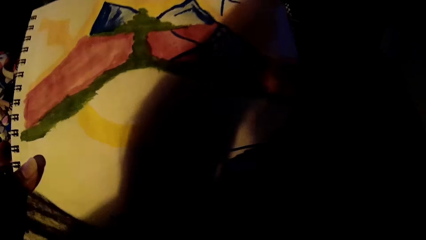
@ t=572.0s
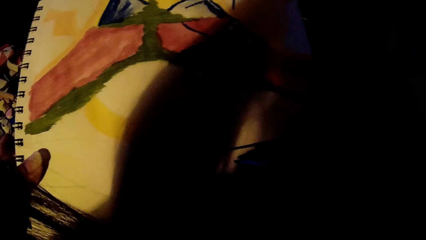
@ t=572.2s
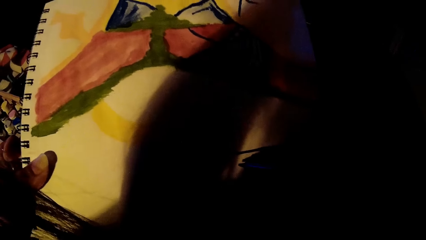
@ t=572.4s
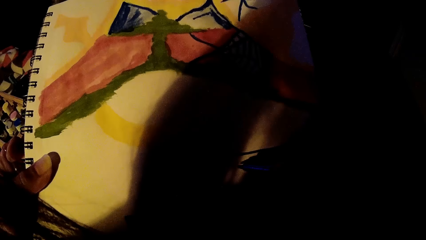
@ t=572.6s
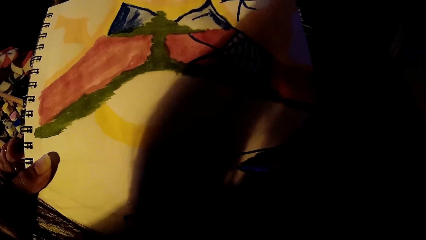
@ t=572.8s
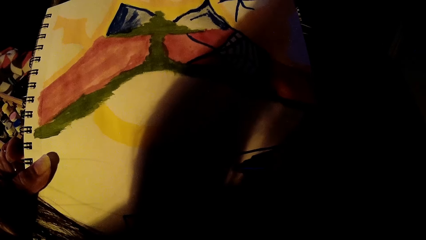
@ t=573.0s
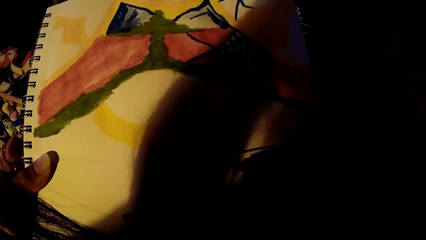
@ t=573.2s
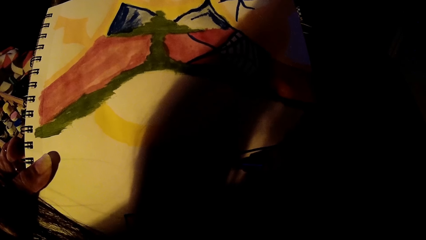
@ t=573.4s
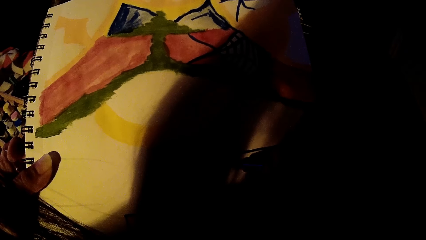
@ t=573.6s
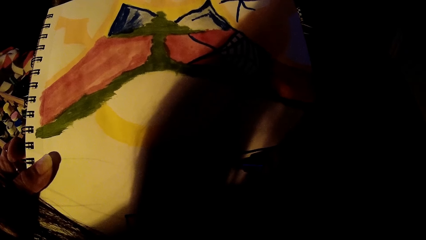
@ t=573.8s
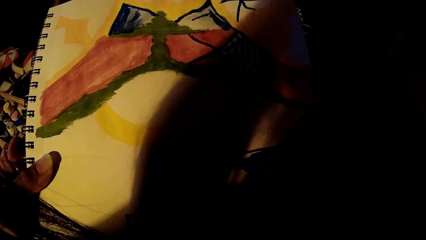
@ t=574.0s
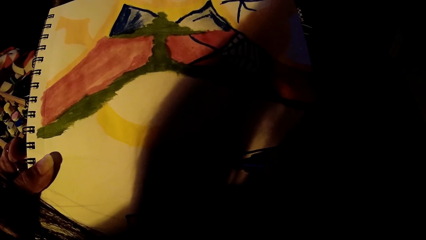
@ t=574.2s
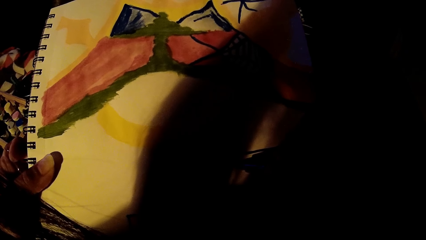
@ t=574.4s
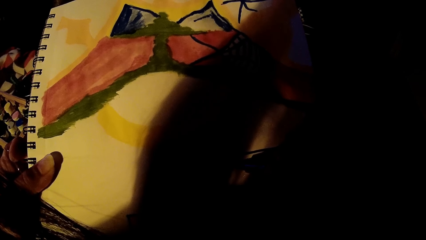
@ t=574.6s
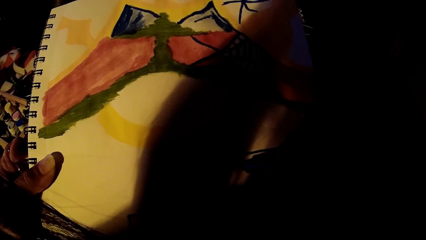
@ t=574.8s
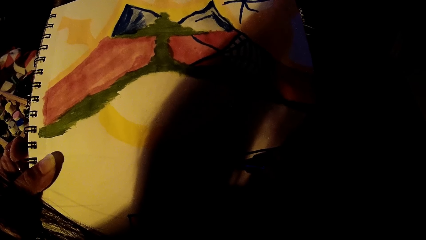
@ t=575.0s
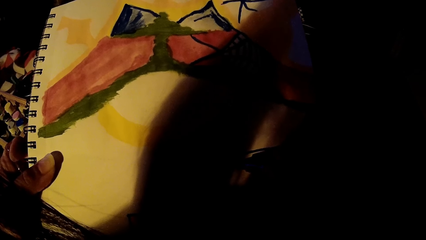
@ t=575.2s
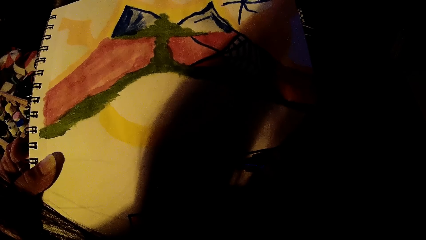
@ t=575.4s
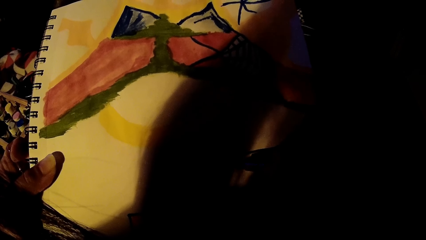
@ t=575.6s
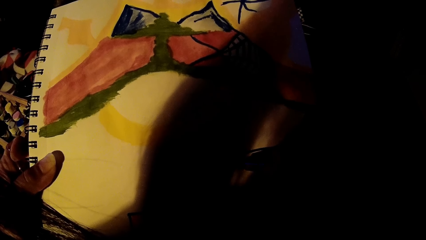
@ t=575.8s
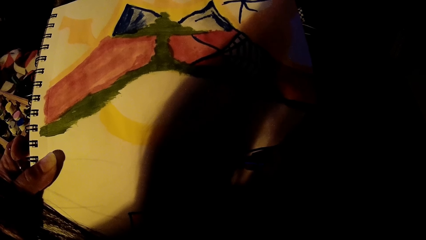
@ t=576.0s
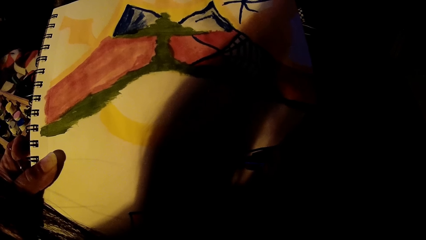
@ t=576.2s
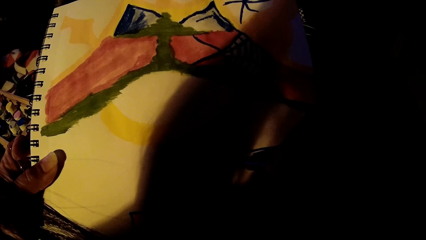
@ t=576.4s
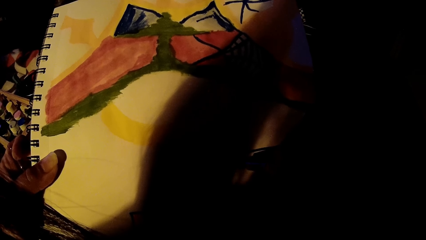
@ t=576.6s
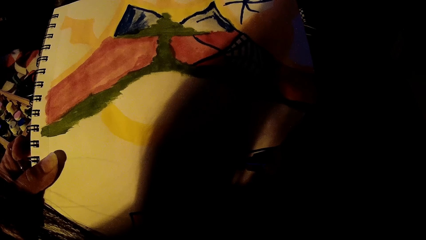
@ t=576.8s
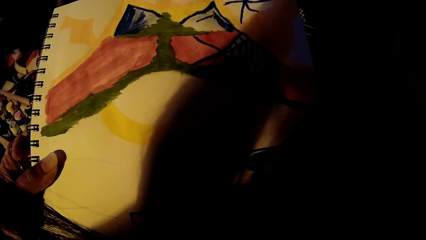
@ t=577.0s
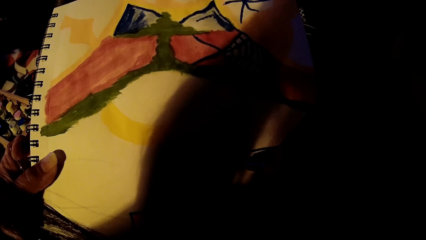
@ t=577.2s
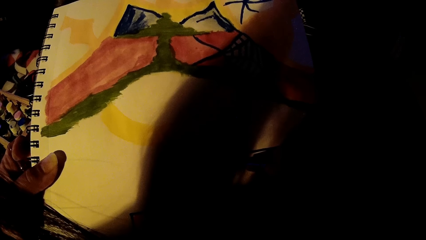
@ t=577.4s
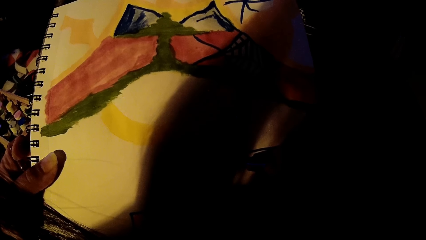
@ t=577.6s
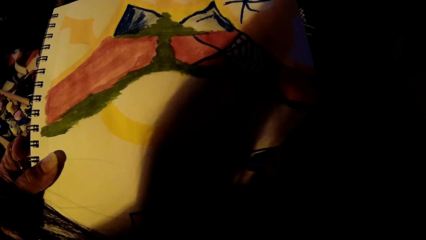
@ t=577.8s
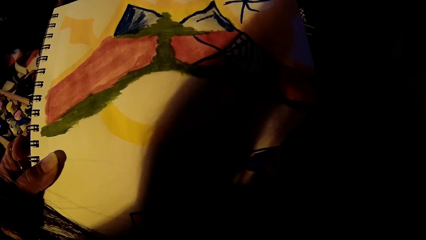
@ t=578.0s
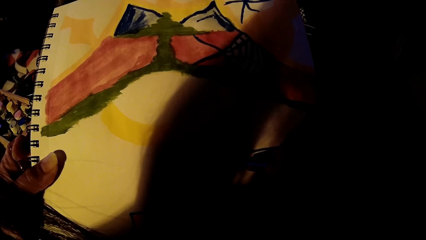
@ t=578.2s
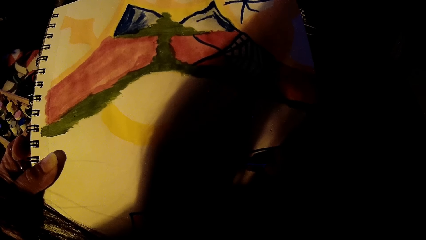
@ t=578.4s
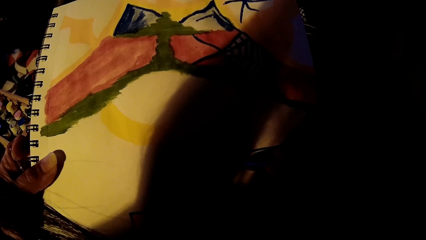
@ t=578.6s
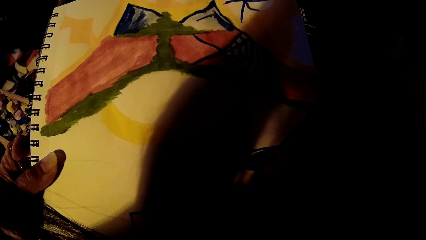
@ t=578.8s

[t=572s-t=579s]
The camera wearer draws on the book.

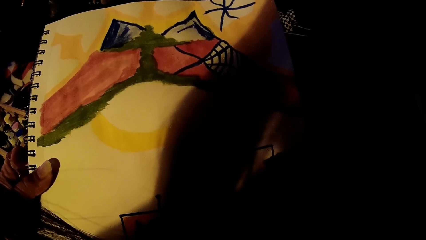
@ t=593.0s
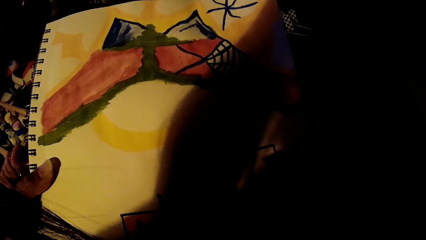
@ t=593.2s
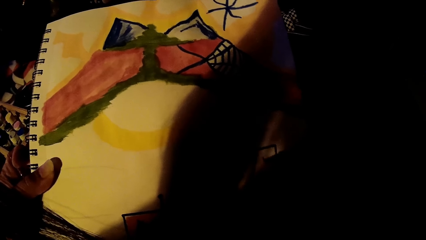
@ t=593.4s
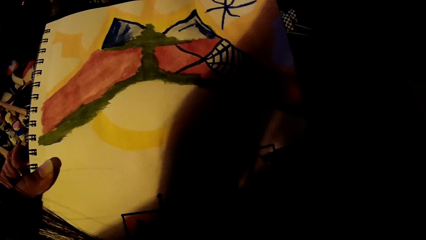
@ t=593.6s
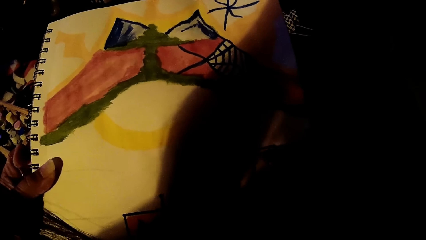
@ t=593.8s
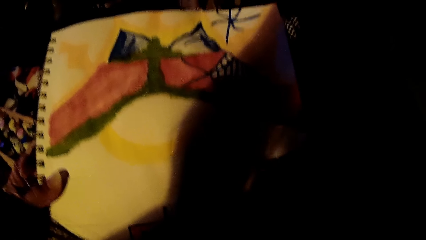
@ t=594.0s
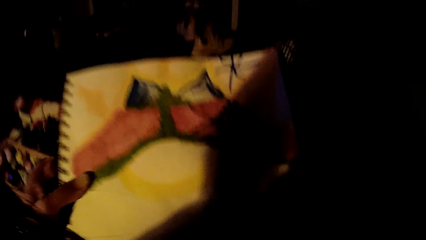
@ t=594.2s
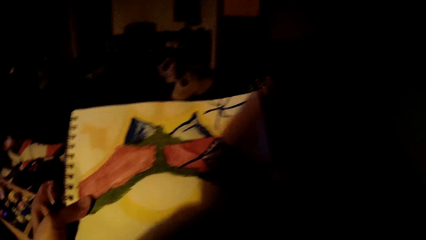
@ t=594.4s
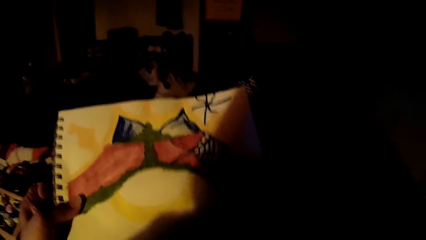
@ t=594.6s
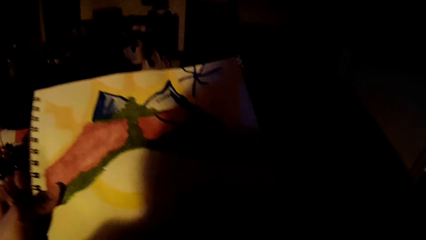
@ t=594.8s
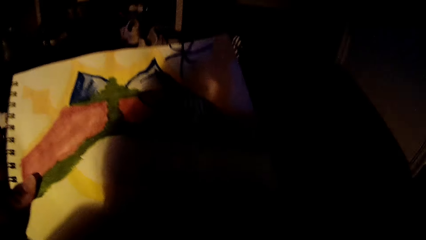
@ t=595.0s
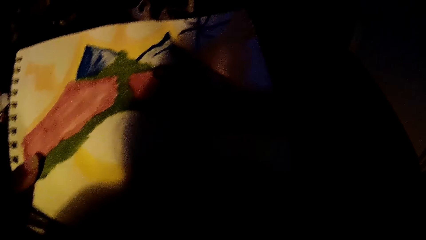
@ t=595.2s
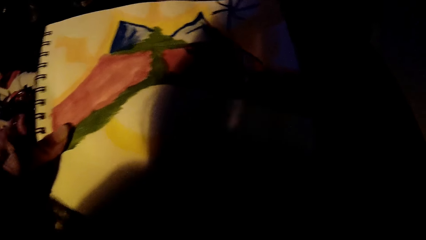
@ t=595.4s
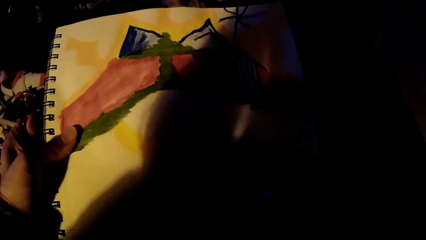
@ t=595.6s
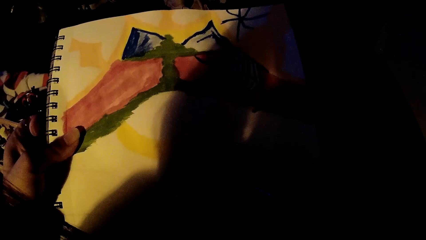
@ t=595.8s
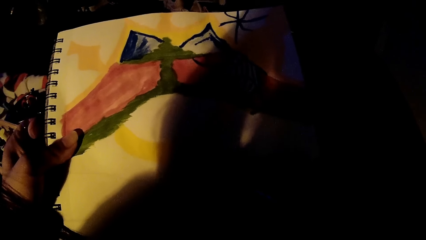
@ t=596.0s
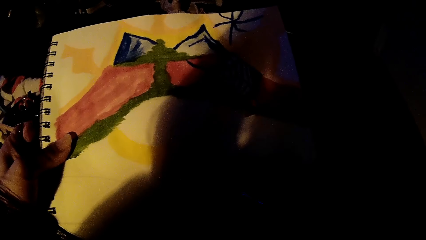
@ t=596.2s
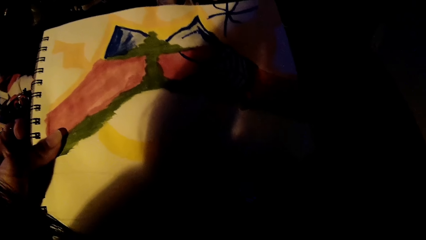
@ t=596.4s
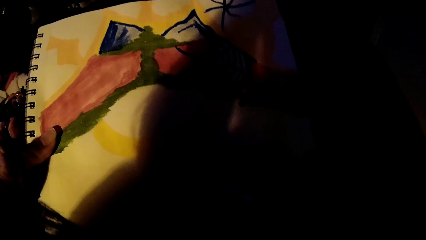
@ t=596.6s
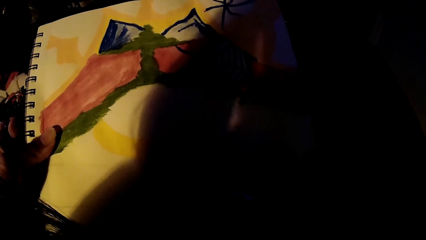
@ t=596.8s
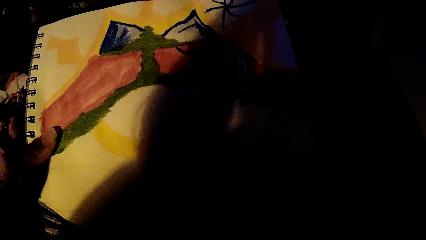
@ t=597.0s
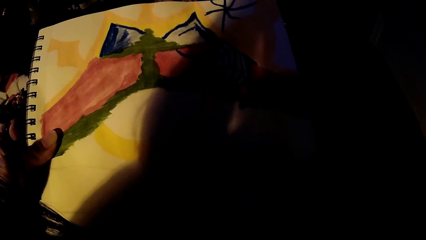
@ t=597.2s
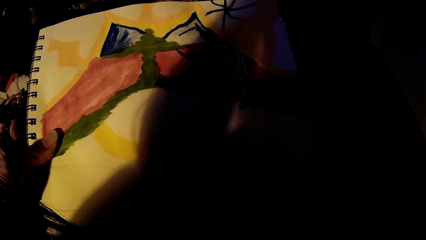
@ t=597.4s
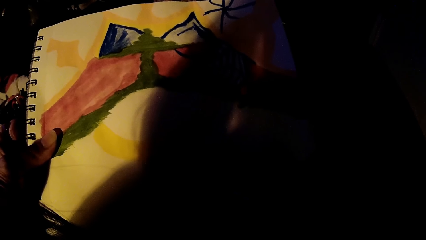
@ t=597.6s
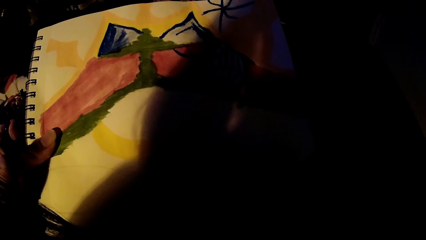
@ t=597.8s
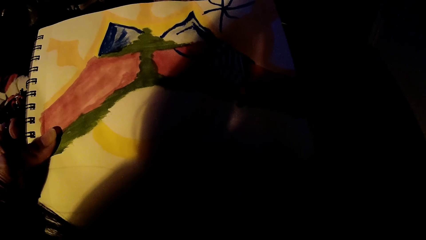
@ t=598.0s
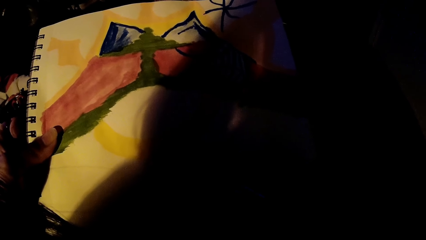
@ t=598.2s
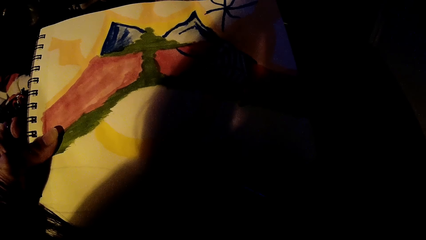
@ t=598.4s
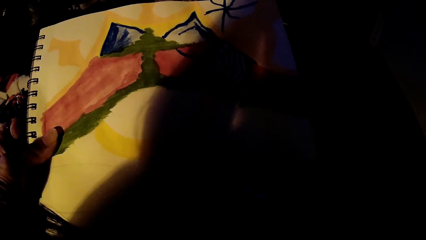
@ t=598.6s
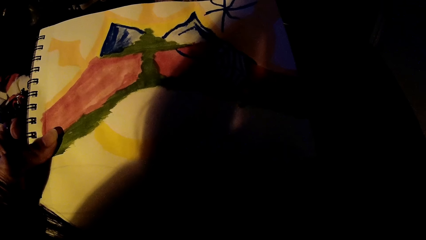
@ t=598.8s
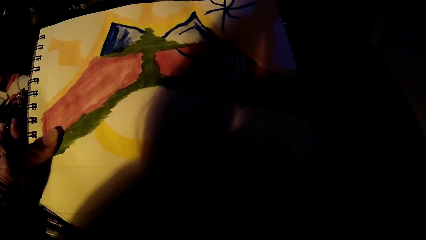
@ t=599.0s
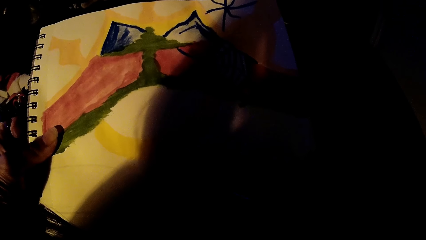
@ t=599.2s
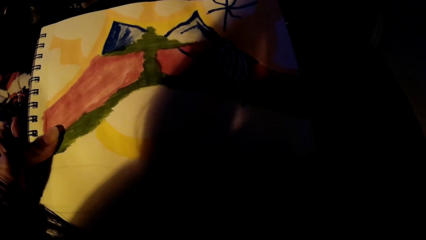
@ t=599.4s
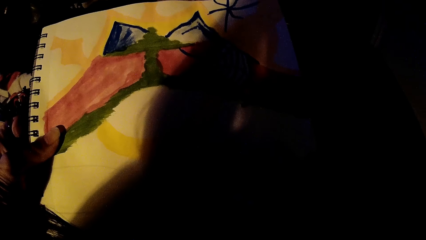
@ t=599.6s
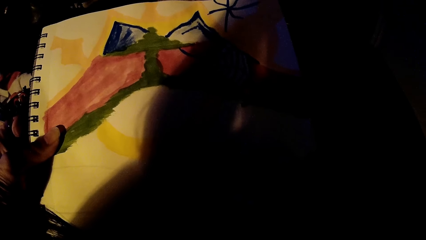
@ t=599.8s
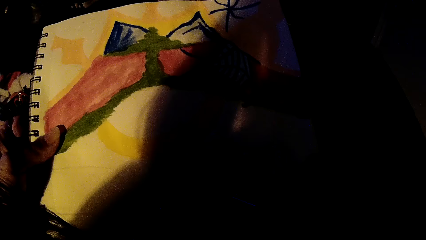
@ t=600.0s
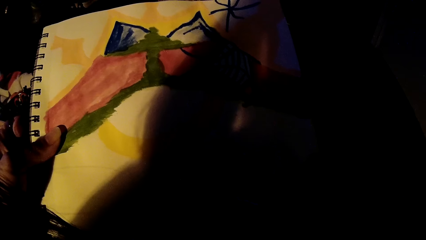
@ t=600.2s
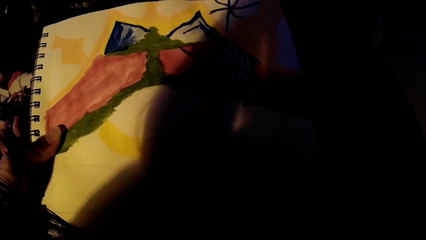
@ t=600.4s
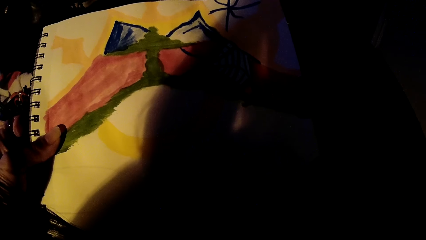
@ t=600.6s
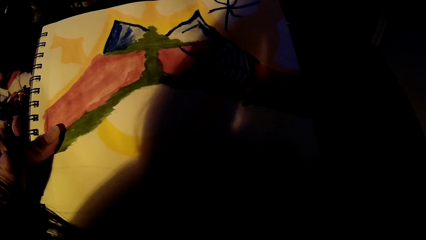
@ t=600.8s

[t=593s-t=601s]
The camera wearer adjusts the book with a hand. They draw on the book.
